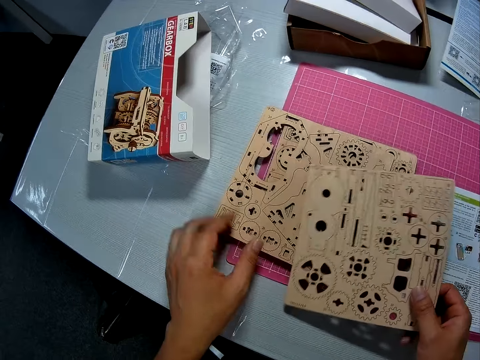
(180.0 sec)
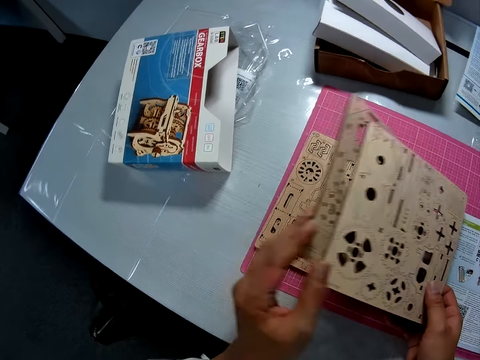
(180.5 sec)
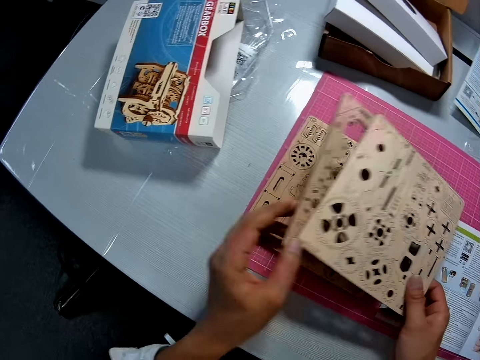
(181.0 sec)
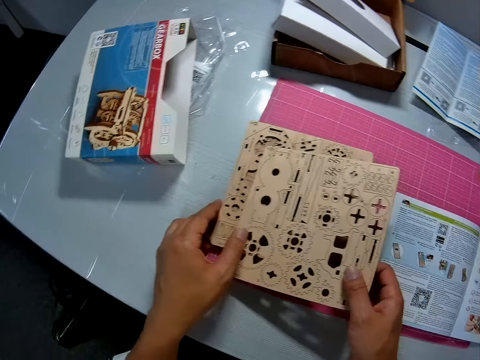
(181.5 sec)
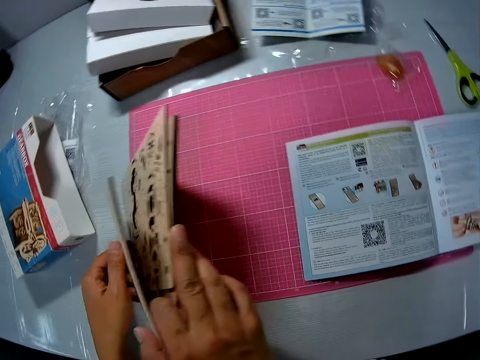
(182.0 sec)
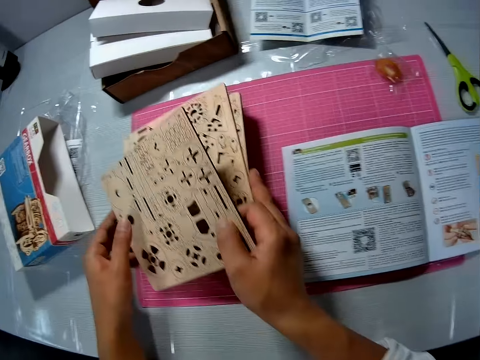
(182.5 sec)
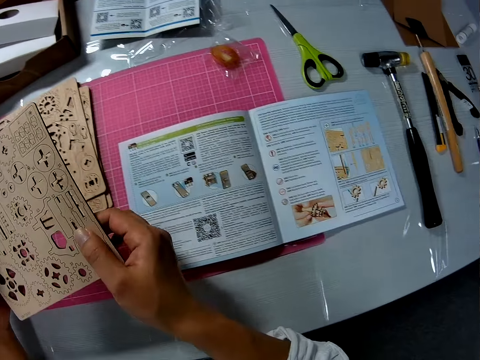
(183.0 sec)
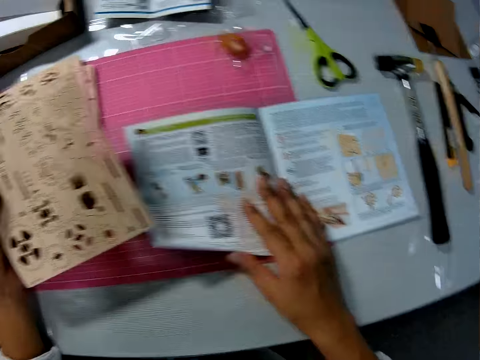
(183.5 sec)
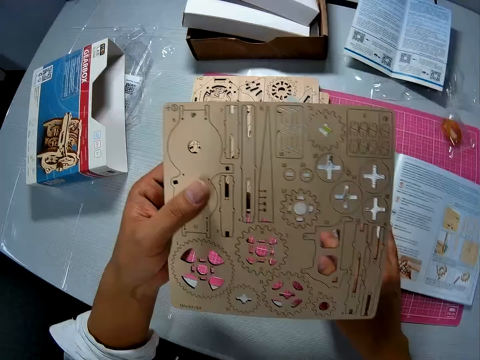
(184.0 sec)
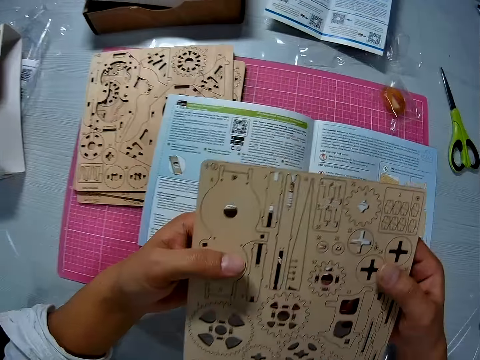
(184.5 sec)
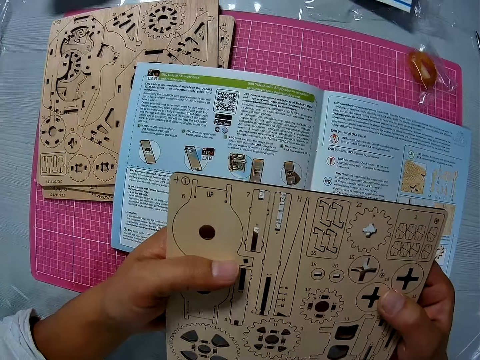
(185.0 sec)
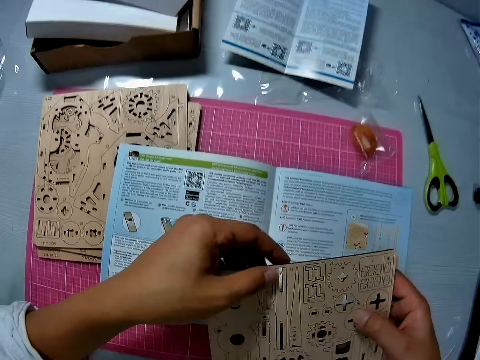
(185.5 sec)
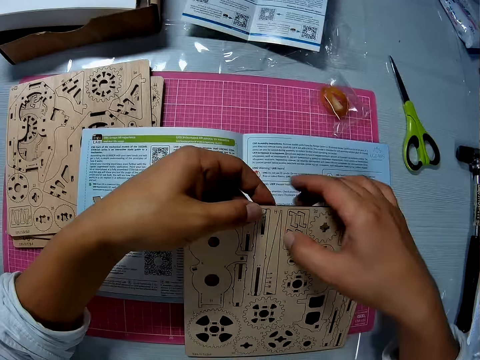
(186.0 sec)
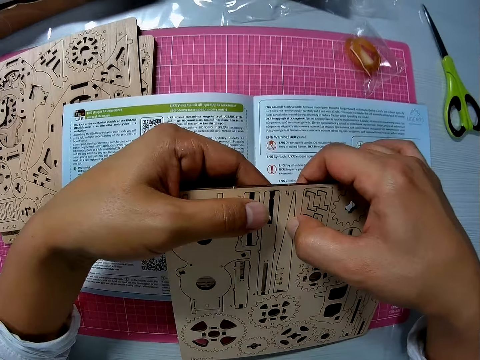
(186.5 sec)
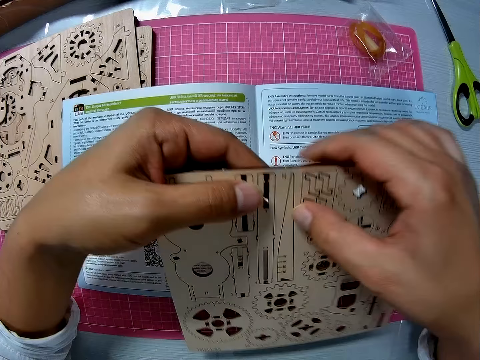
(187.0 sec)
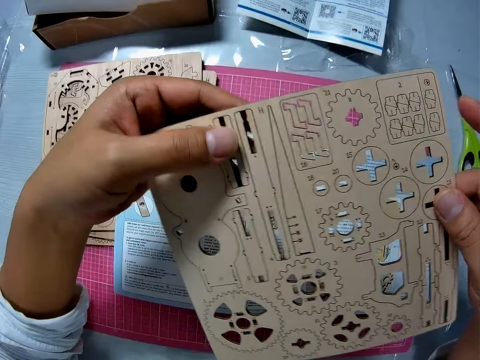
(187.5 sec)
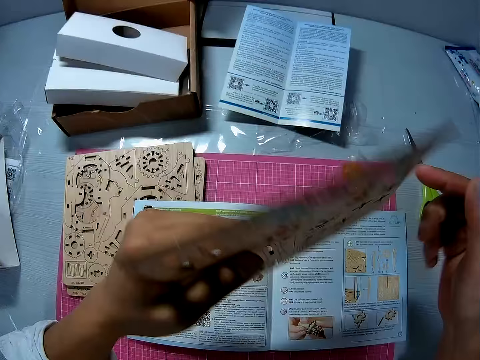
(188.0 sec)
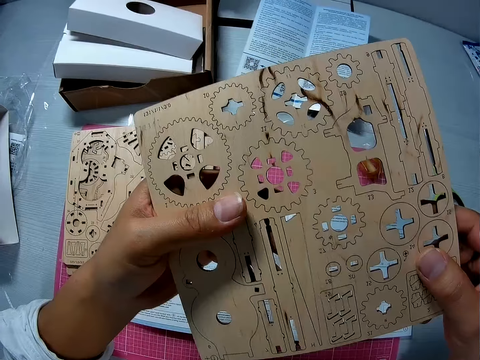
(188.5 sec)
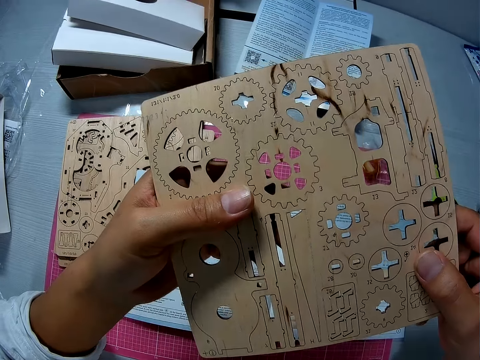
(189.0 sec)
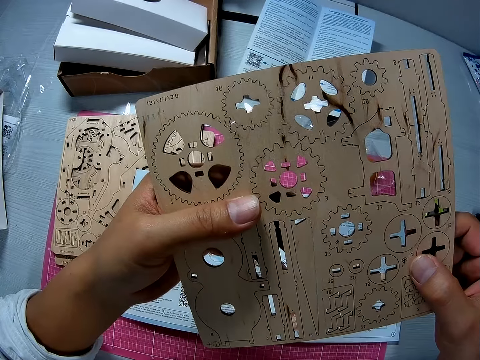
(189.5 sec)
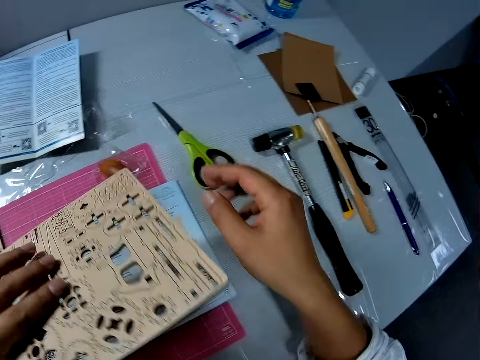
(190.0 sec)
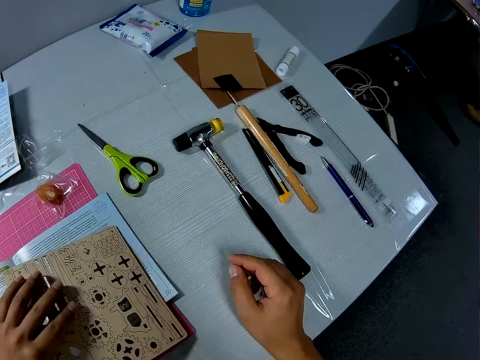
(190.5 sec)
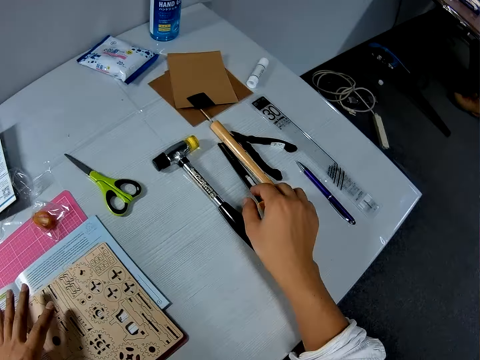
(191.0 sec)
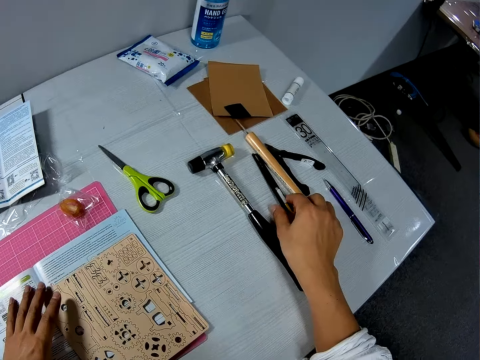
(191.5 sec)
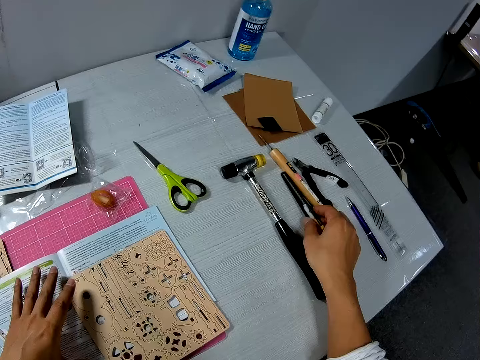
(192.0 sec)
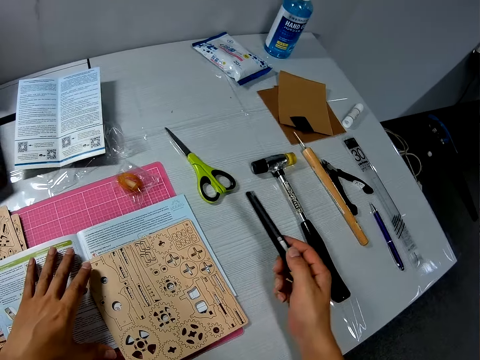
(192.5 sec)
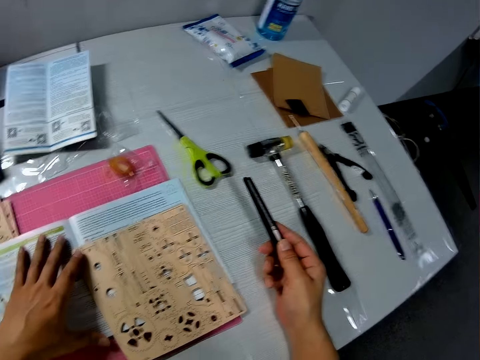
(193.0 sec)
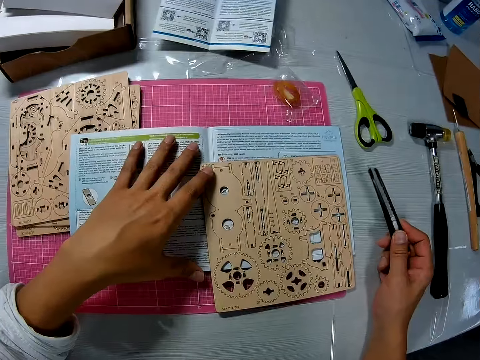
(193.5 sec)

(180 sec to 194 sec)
The camera wearer lifts the wooden board. They lower the wooden boards. They lift the wooden boards. They drop the wooden board. They adjust the instruction manual on the table. They hold the wooden board with both hands. They examine the wooden board. They lower the wooden board. They touch the wooden board. They turn the wooden board. They turn the wooden board again. They drop the wooden board on the table. They pick up a crafting knife from the table.

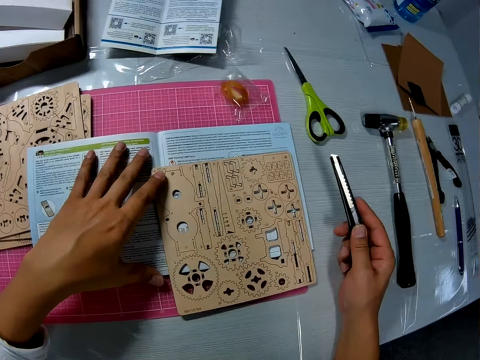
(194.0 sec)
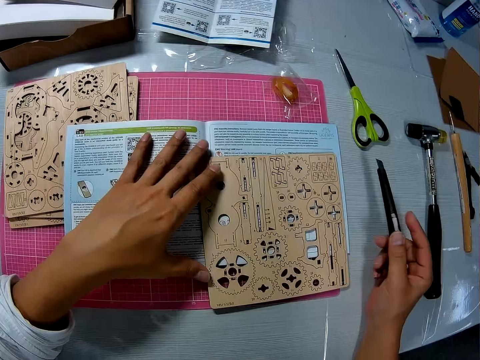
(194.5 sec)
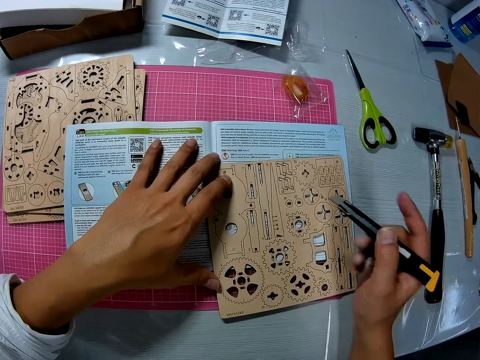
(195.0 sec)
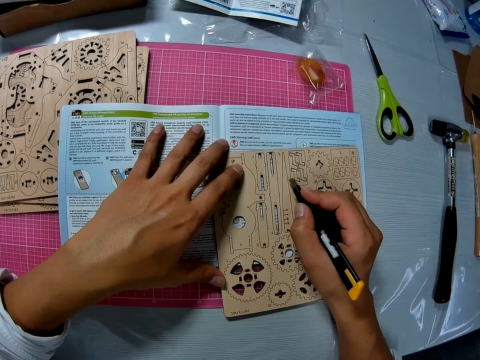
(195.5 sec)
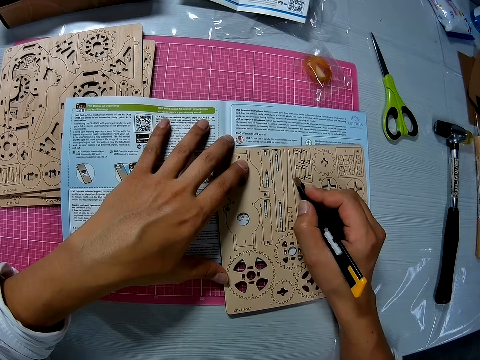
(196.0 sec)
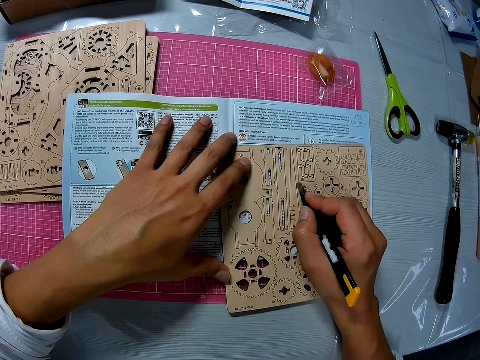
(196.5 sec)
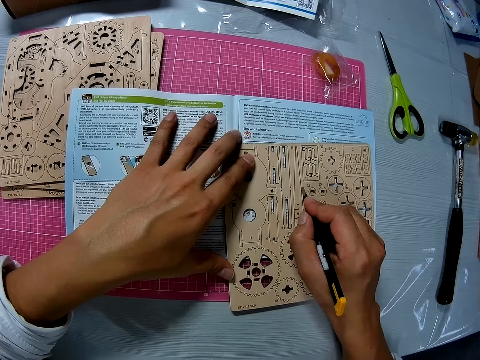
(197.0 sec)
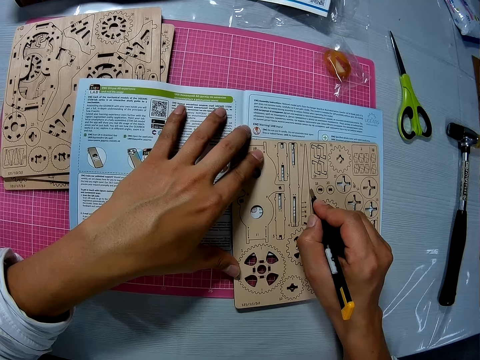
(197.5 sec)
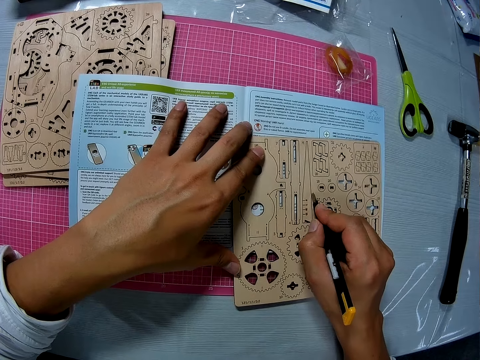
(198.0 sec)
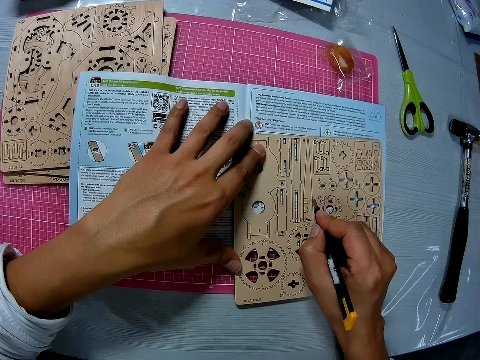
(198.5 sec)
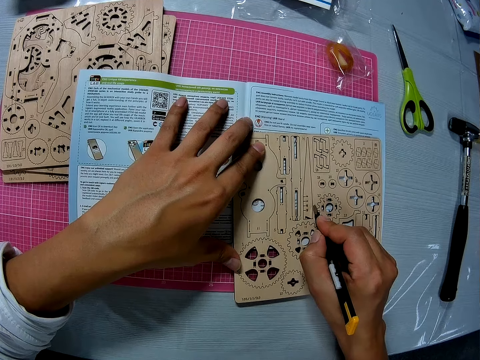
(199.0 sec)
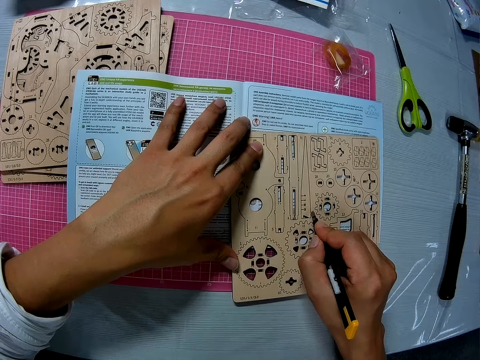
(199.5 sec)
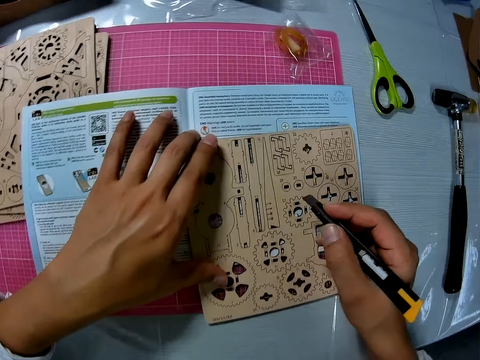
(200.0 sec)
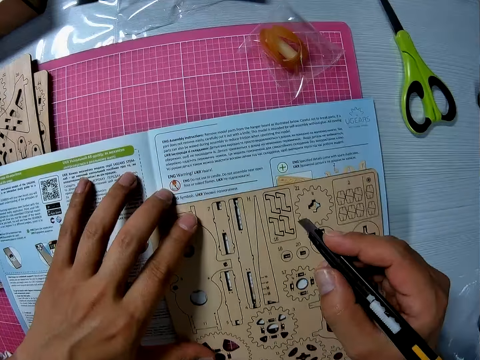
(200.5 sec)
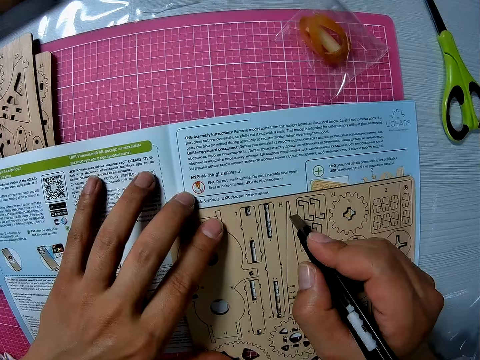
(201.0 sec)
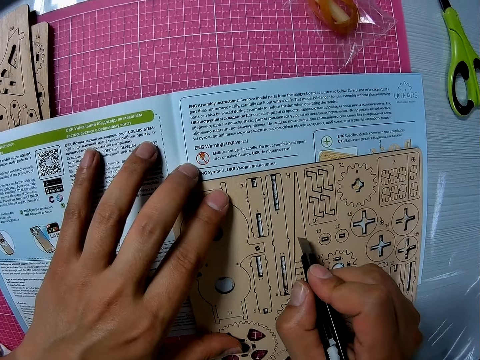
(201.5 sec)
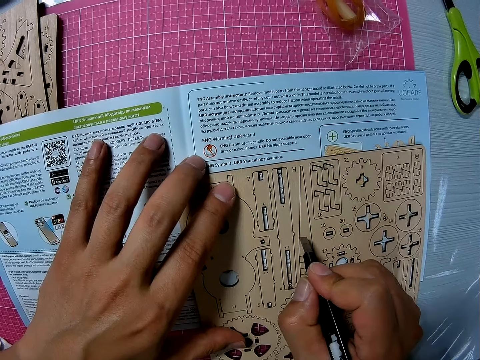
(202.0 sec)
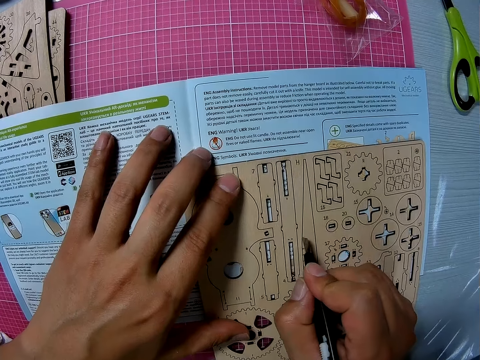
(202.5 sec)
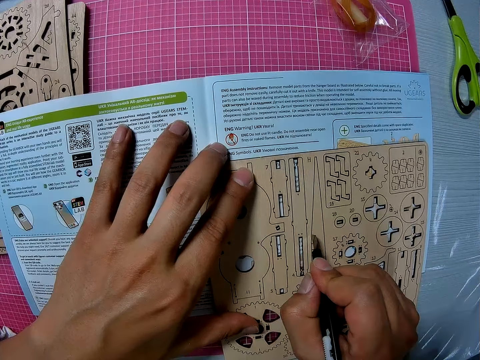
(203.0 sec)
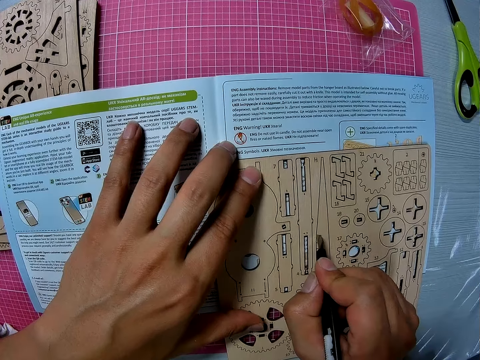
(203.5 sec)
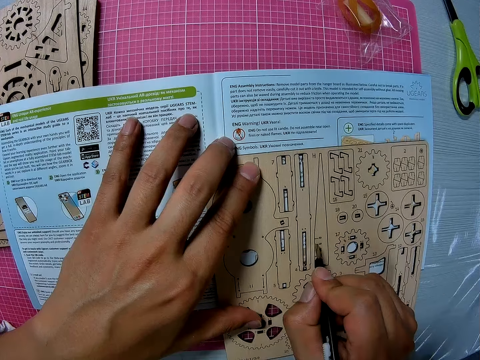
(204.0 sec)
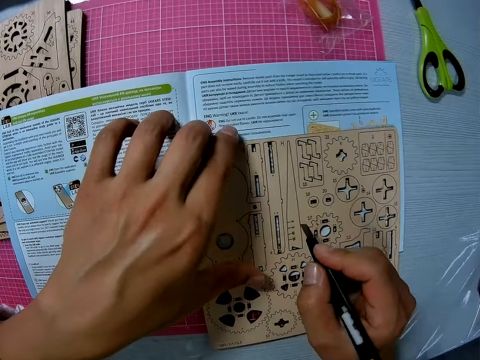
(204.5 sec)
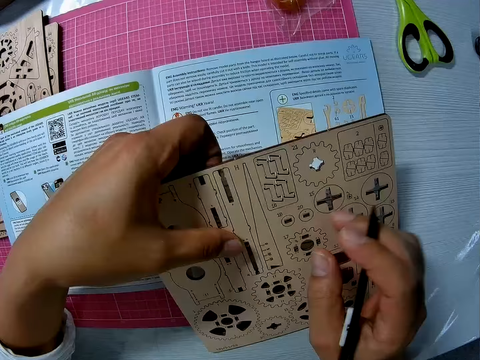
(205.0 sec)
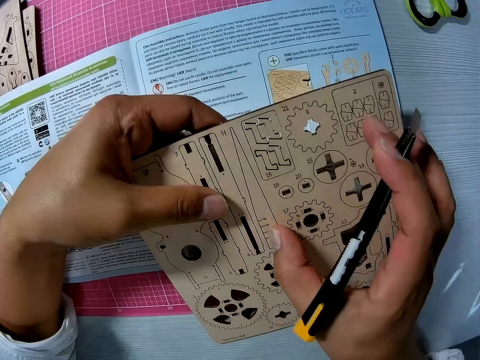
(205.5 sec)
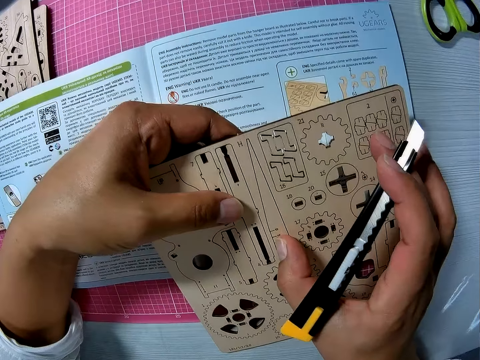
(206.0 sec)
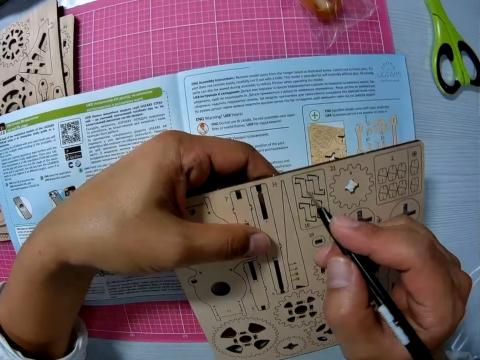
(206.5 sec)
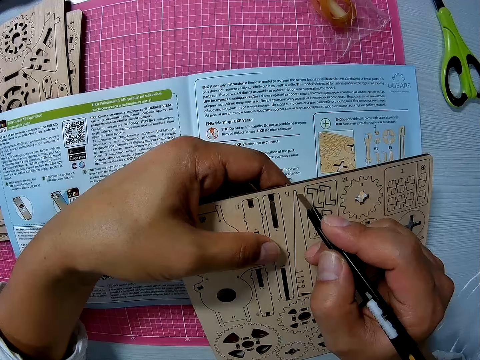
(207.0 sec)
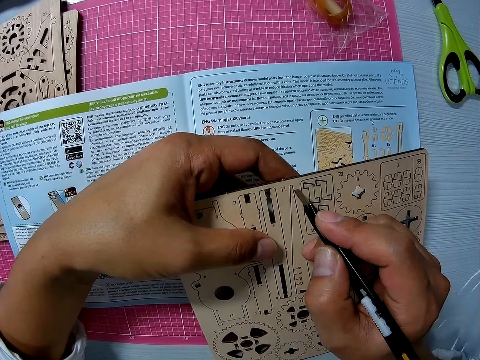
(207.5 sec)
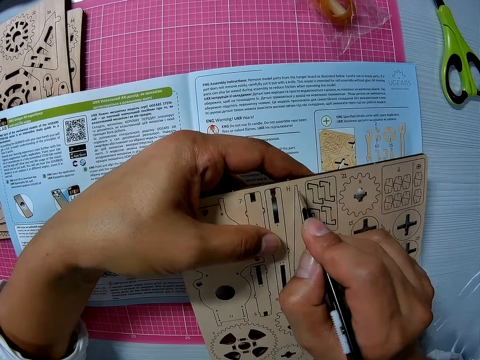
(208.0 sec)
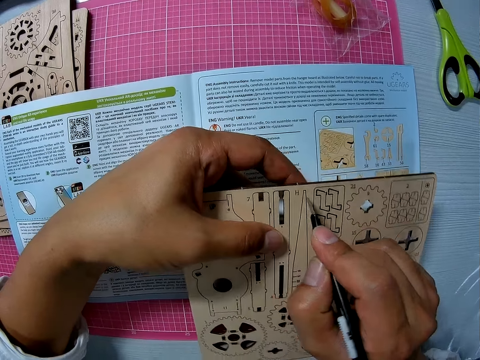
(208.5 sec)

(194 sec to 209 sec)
The camera wearer marks a part of the wooden board with the knife. He moves a hand. He cuts the wooden board. He takes up the board with his left hand. He tries to break the wooden board with his finger. He pushes the cut part. He marks the board with the knife.
